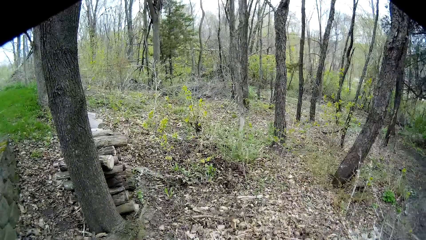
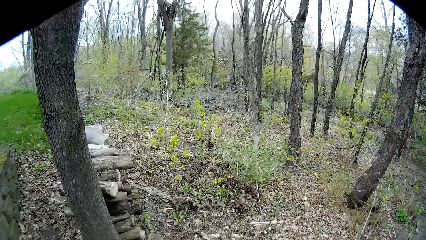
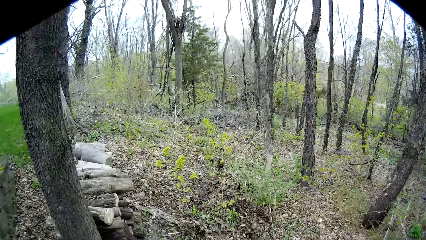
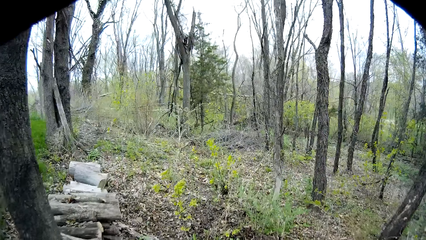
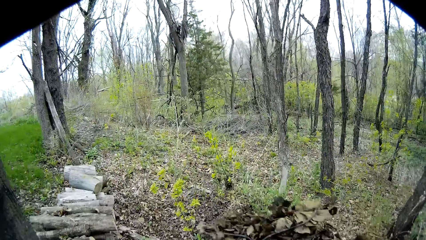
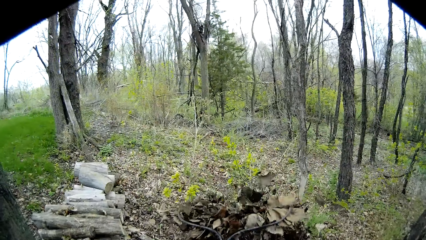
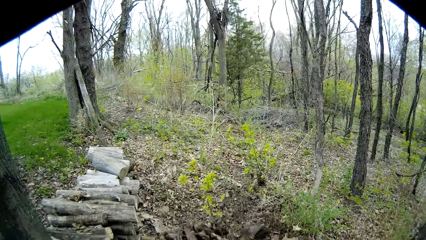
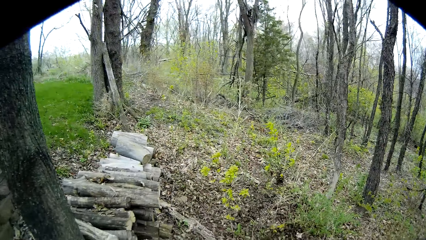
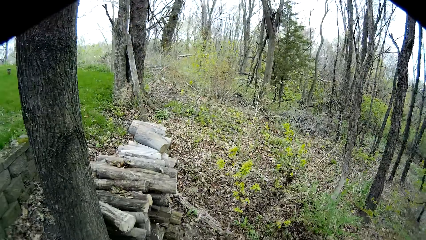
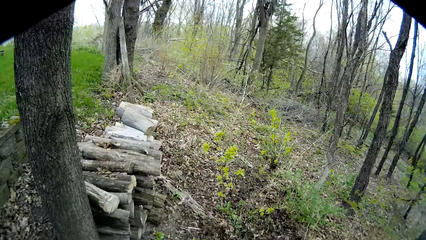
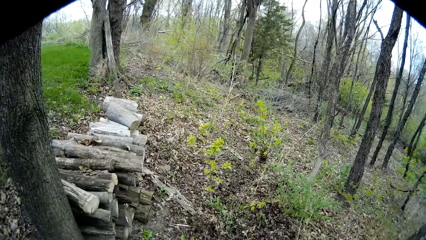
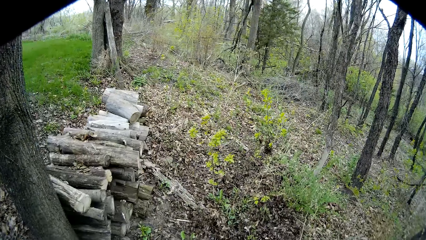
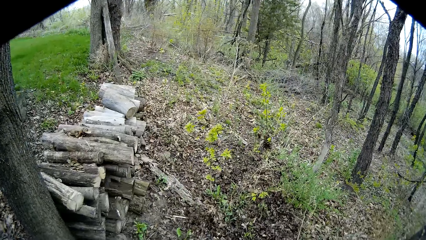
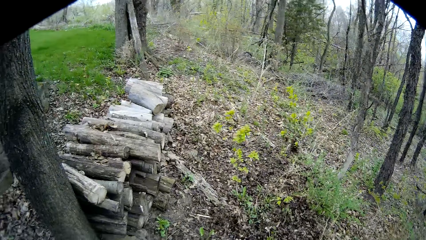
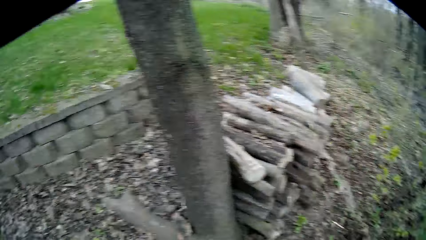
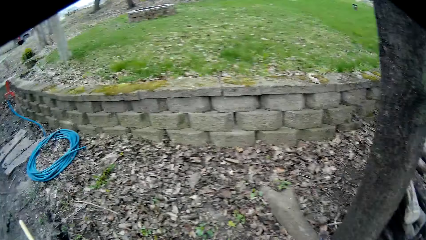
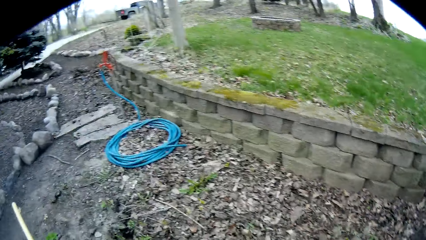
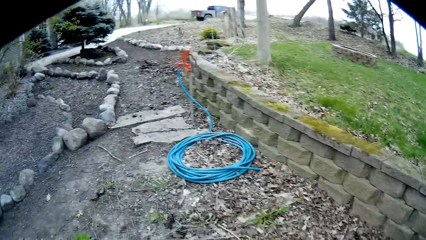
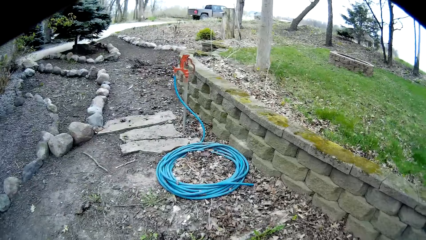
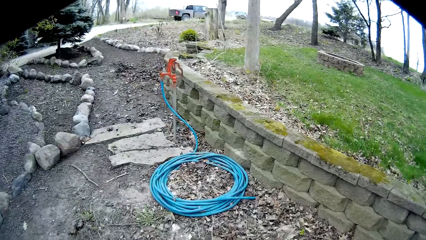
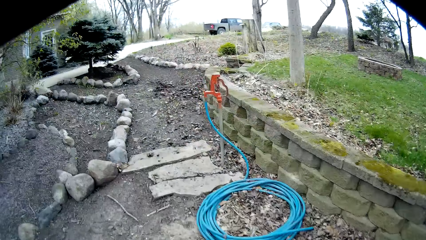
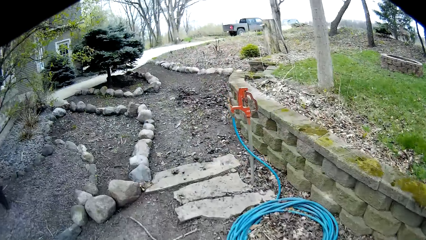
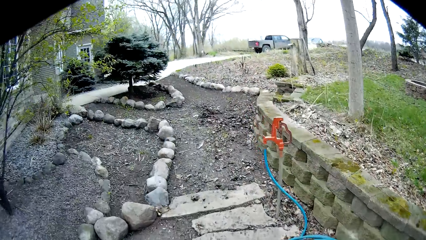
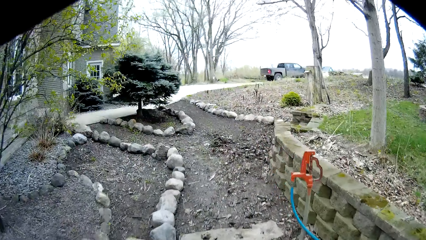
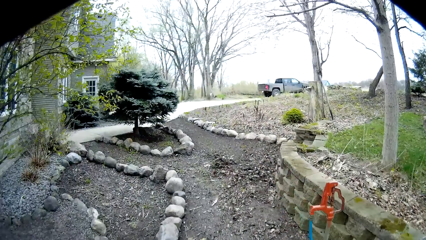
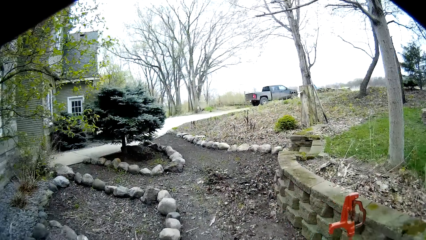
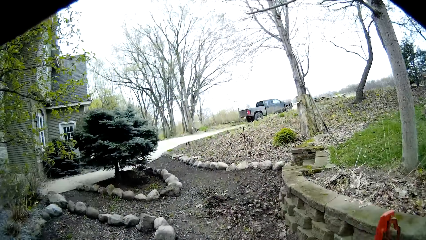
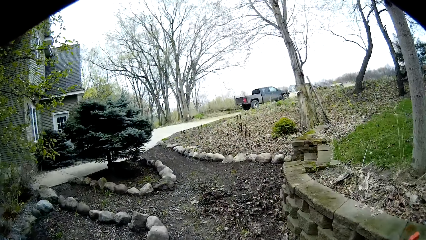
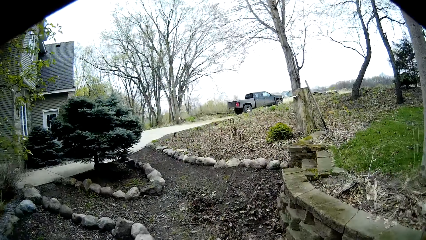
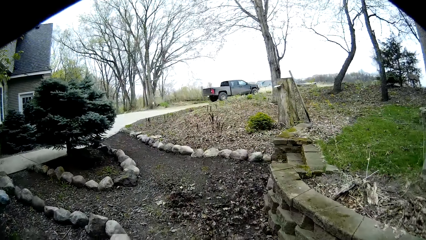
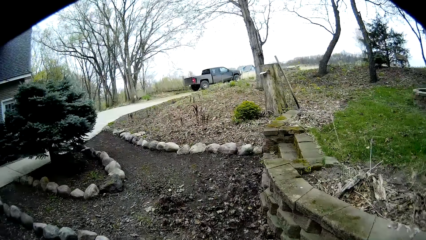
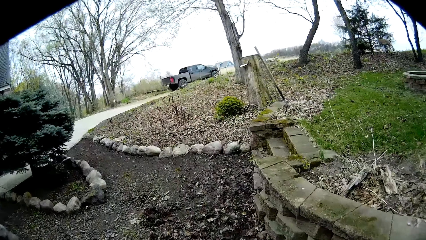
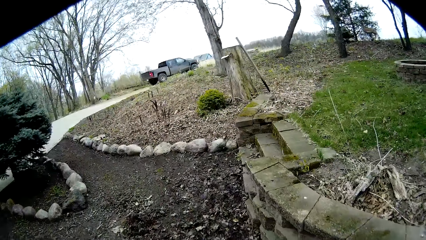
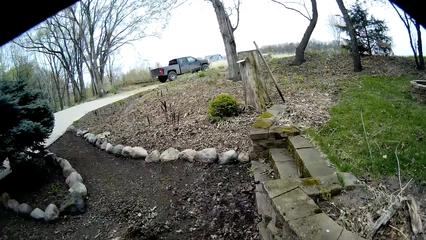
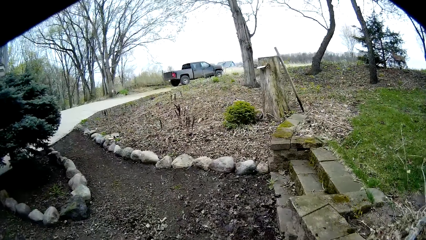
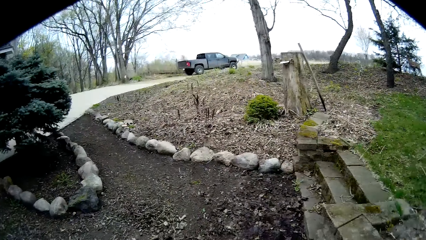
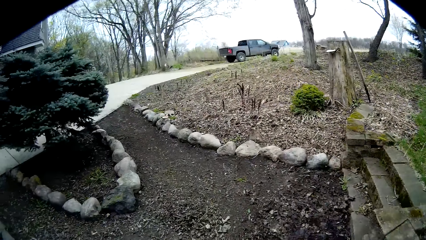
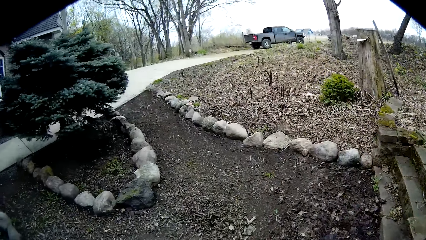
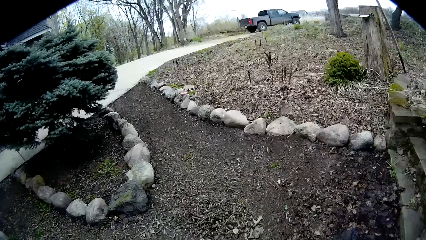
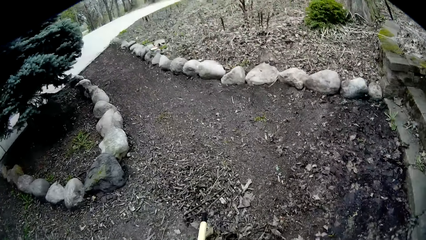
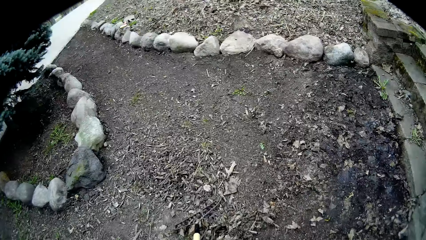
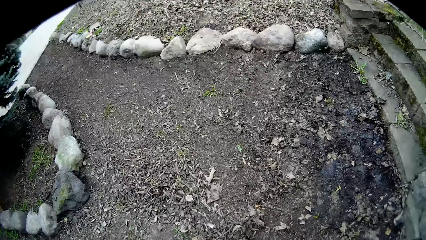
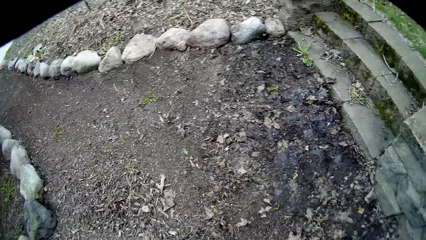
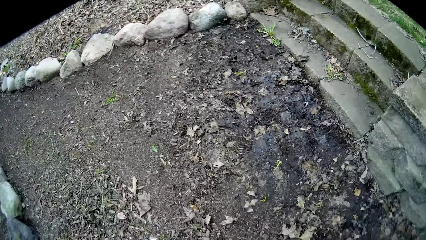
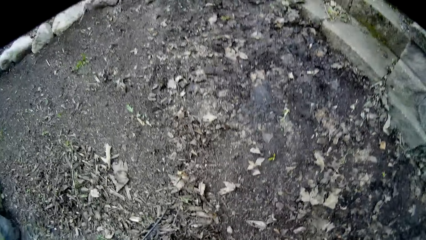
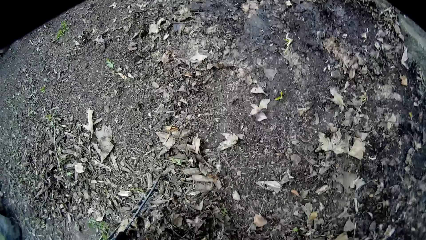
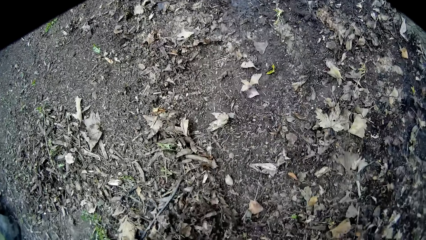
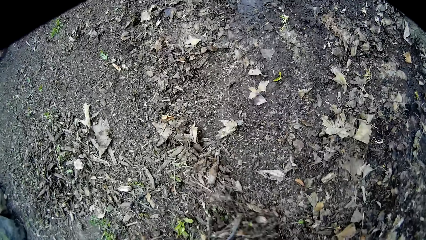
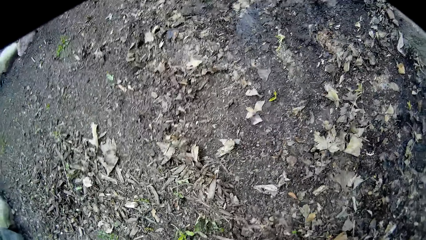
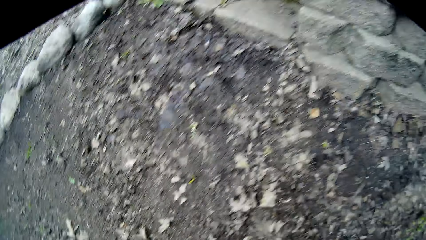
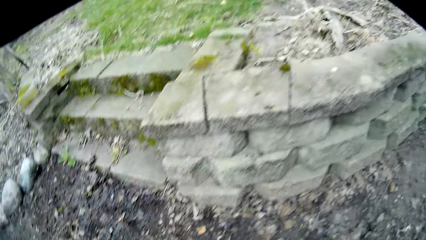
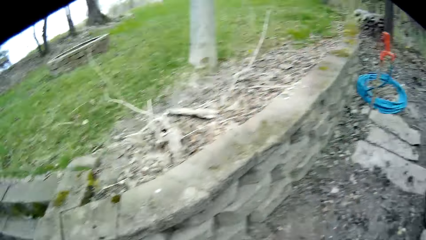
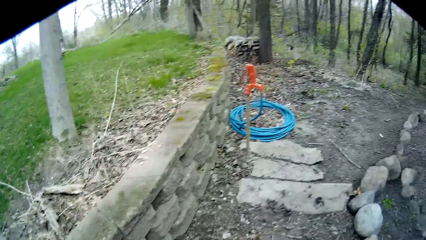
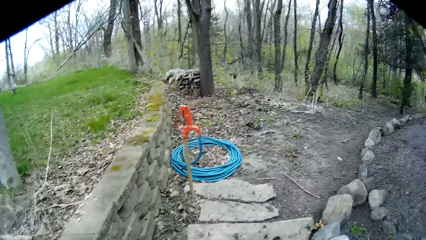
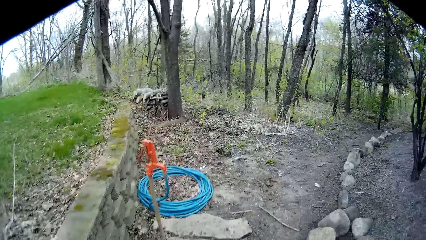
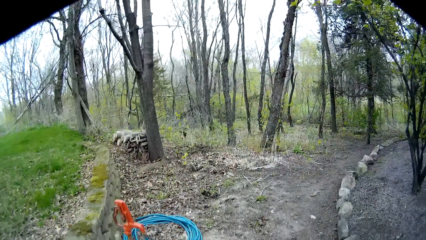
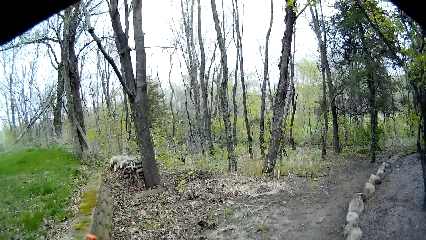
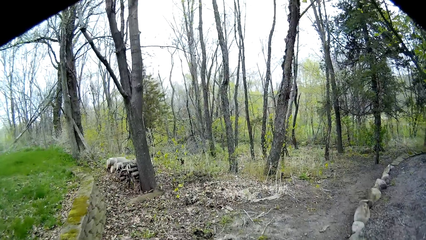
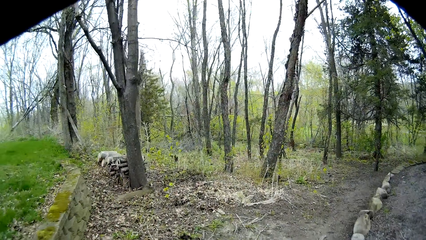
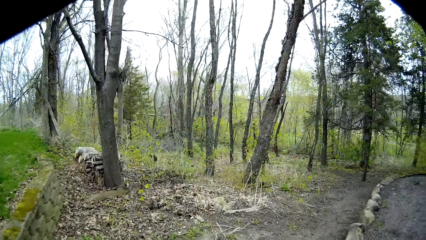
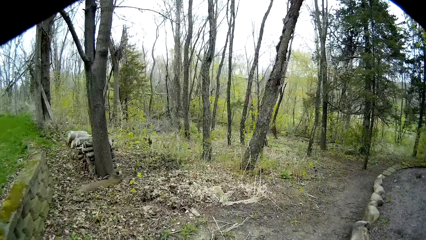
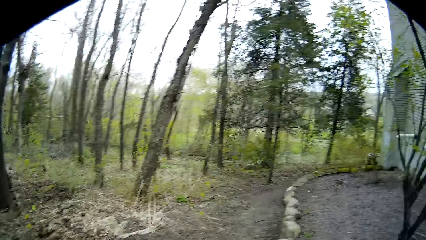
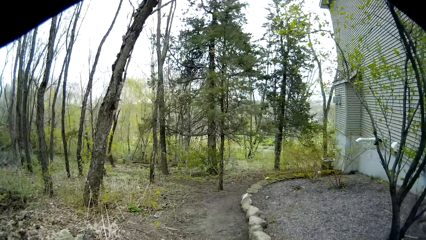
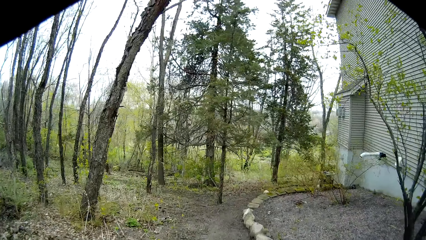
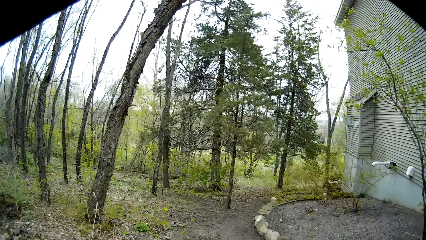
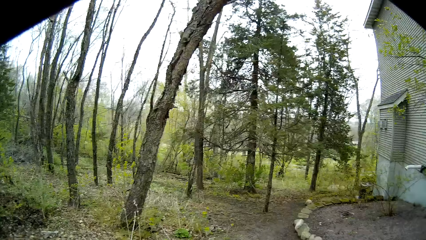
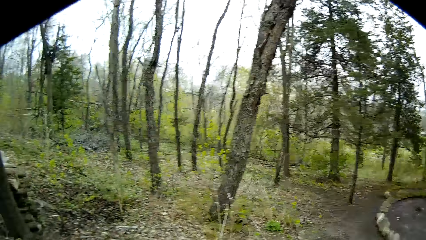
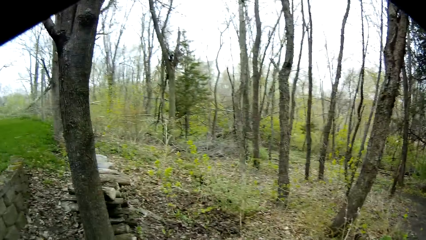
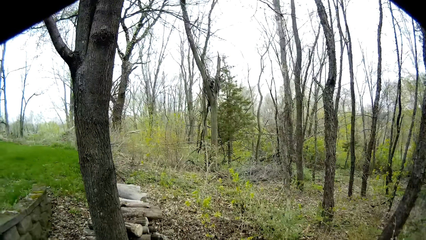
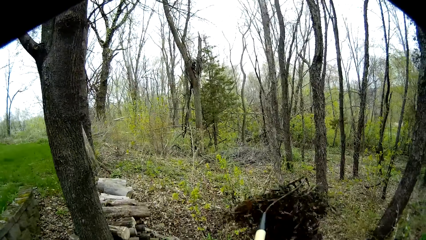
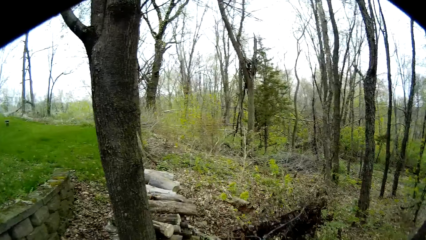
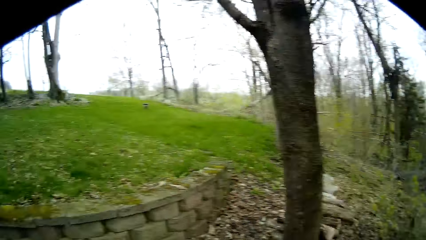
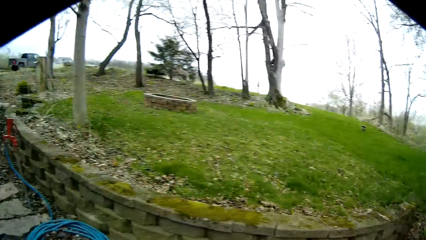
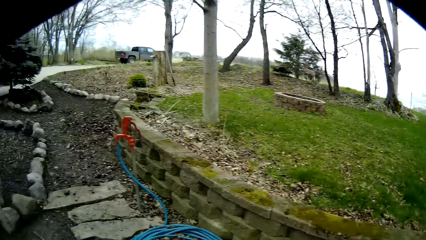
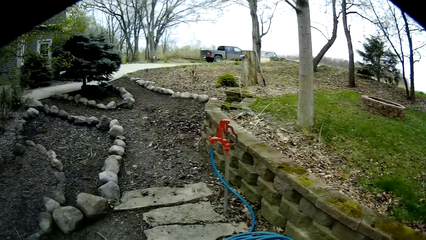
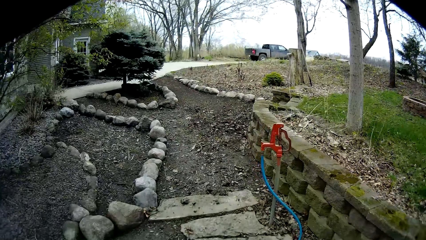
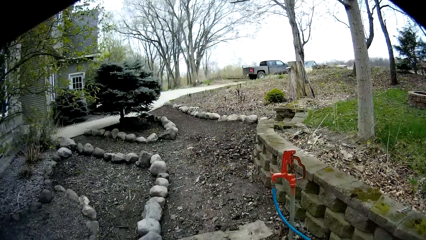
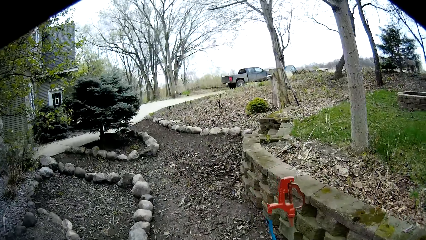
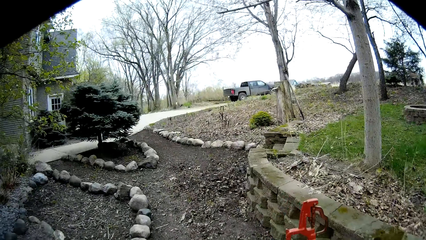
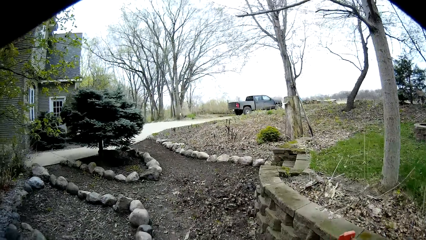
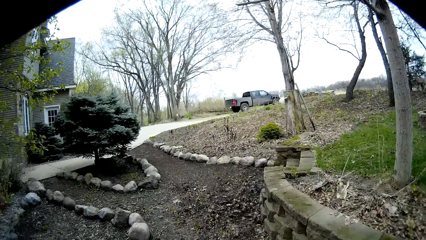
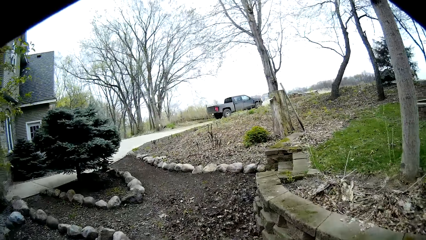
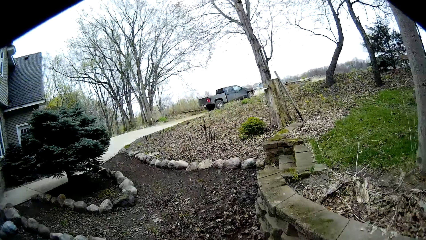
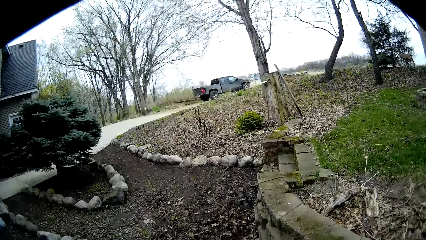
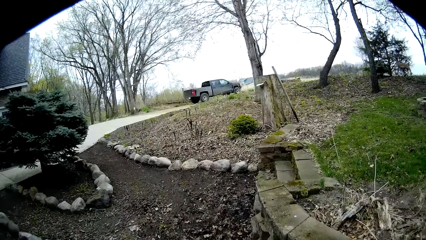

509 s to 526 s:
The camera wearer throws the dry leaves on the rake and his right hand away to the ground. He packs the dry leaves from the ground with the rake in his left hand and his right hand. He throws the dry leaves on the rake and his right hand away to the ground.
